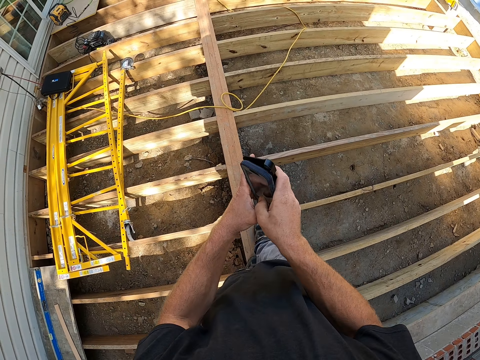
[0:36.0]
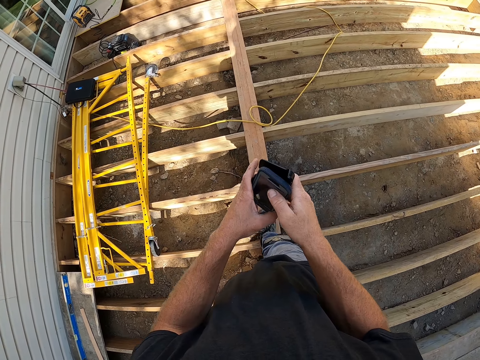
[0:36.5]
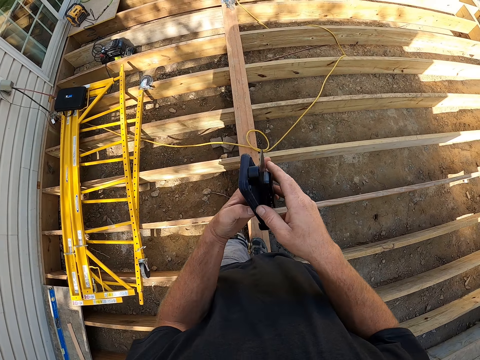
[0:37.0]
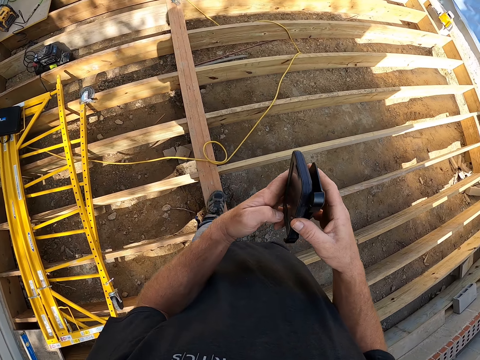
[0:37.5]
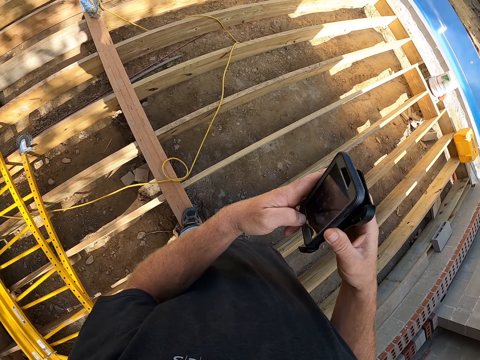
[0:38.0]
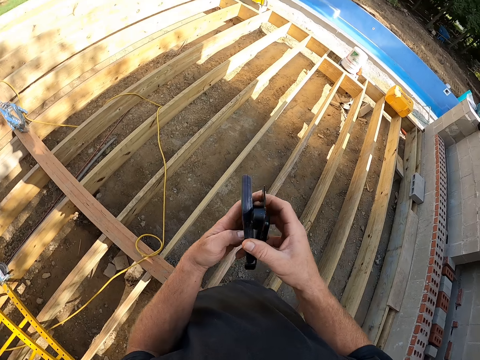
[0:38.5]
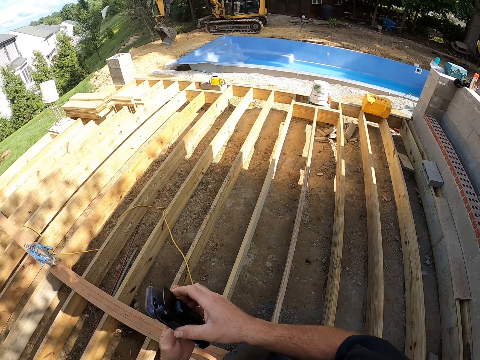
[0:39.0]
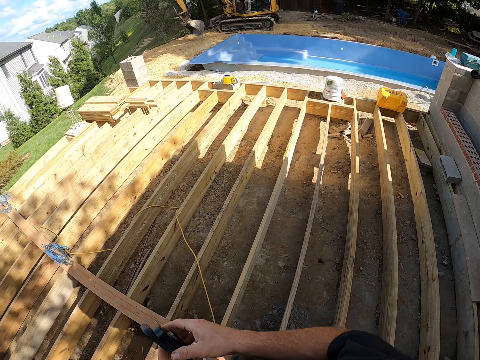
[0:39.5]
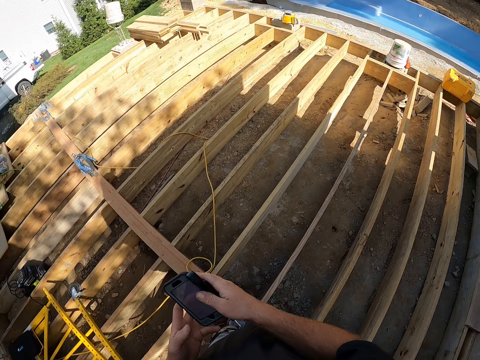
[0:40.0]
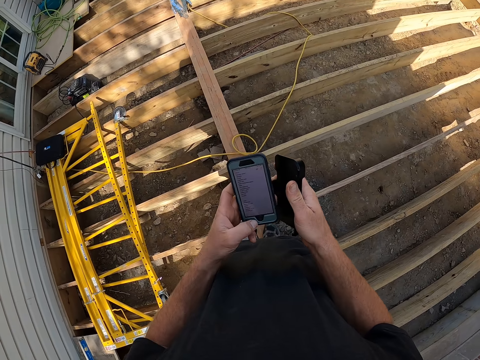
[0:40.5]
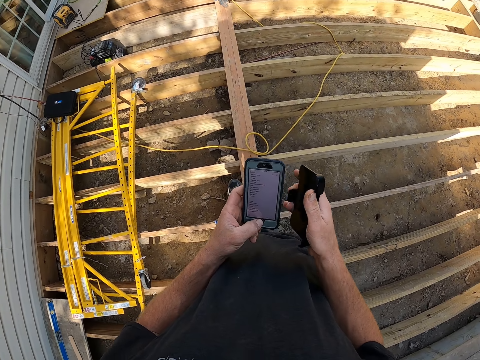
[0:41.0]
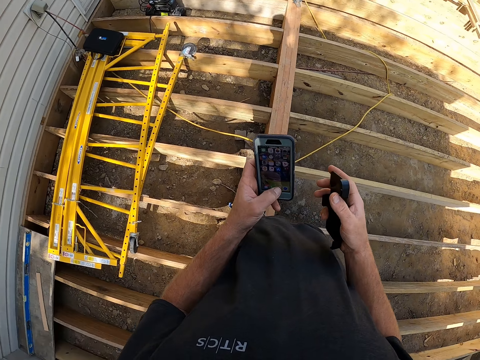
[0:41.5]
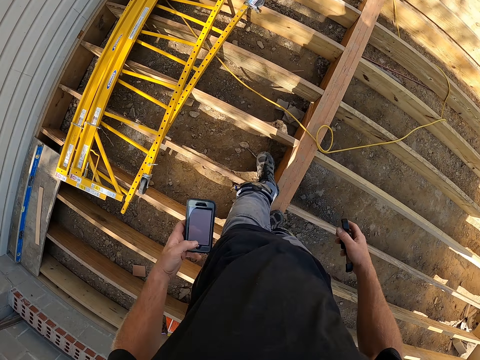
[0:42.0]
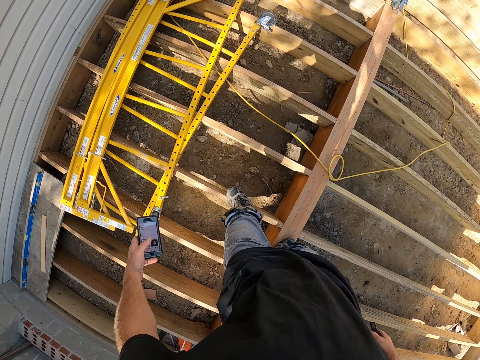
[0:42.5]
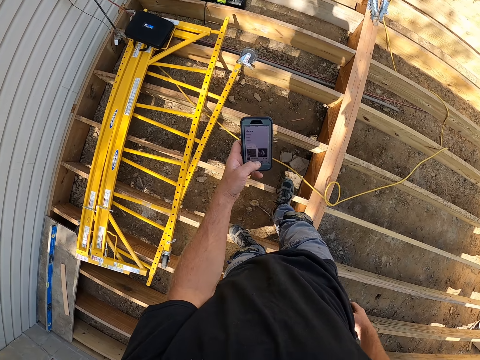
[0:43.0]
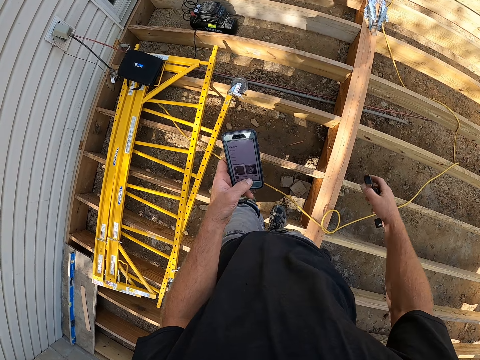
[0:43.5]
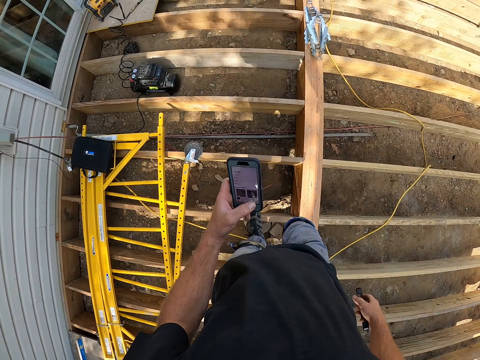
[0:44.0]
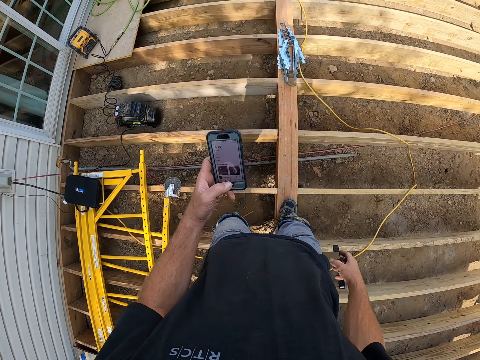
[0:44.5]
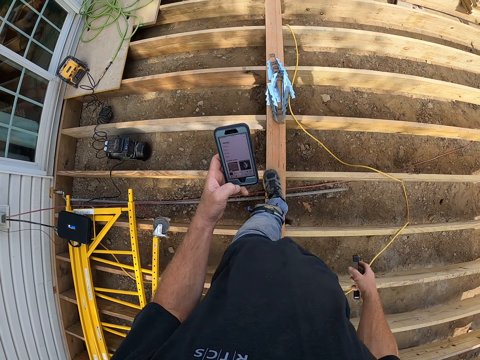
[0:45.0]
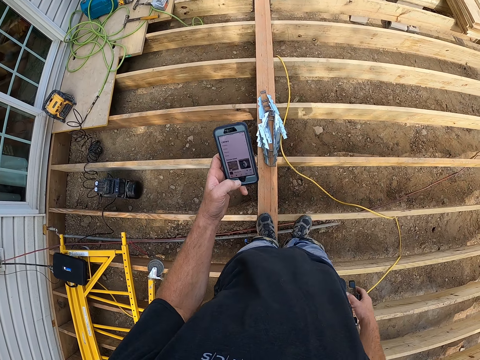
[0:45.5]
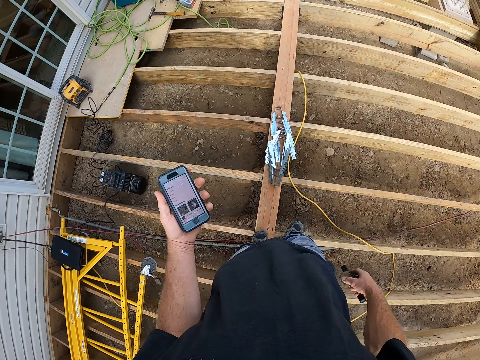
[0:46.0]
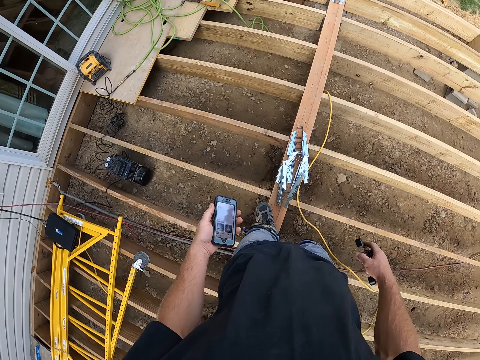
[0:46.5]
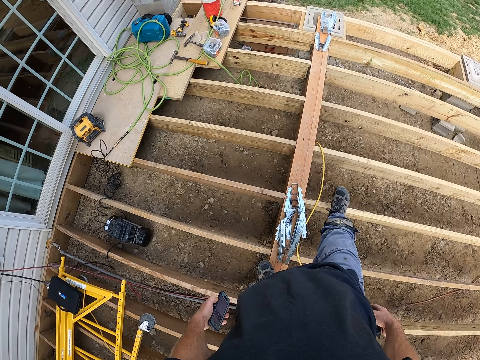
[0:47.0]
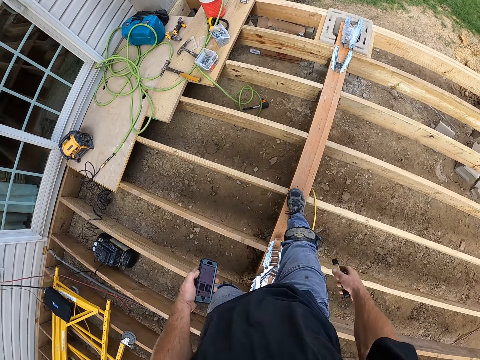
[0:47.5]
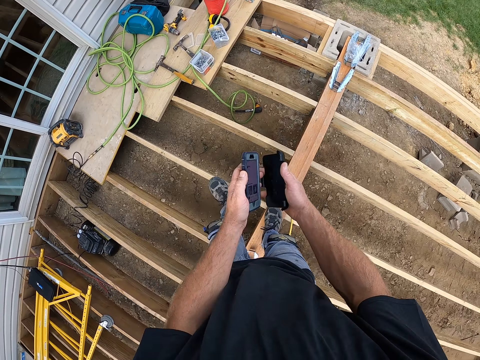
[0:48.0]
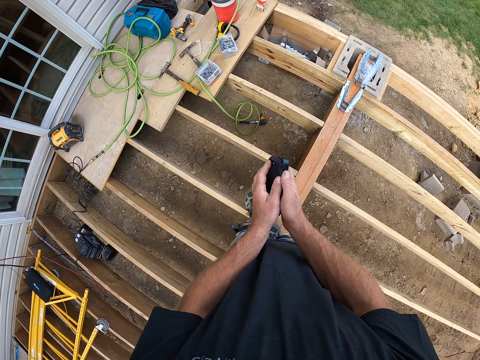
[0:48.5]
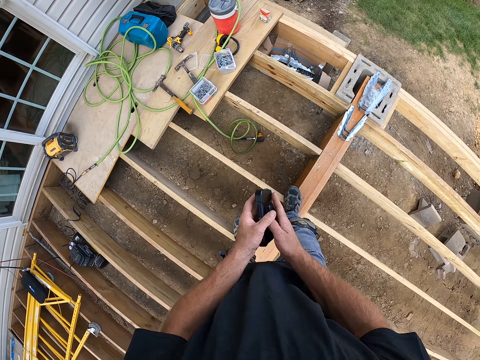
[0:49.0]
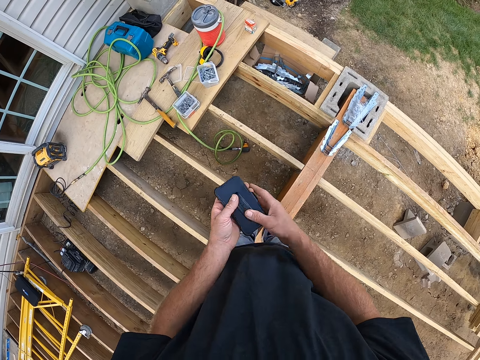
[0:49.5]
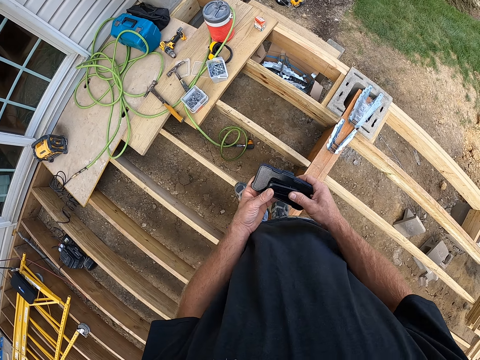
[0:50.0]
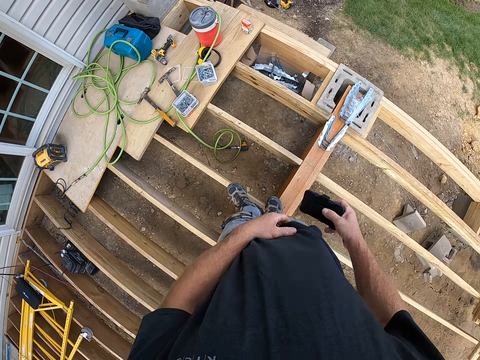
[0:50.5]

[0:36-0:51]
The camera wearer removes the phone case cover. They look around. They operate the phone. They walk around the compound. They fix the phone case on the phone. They hold the camera.

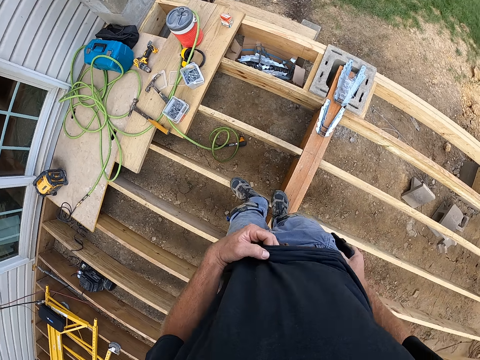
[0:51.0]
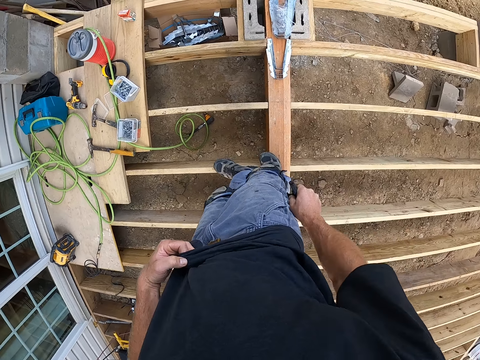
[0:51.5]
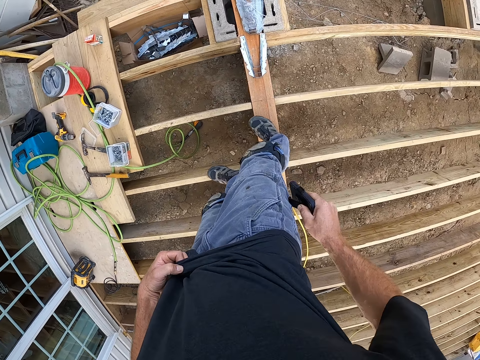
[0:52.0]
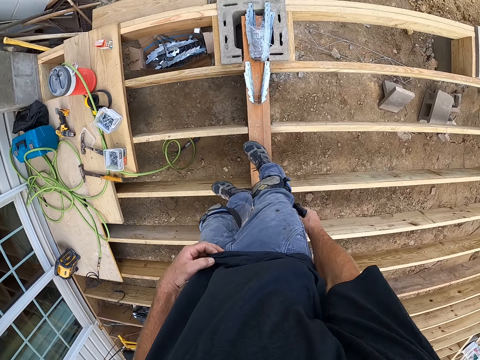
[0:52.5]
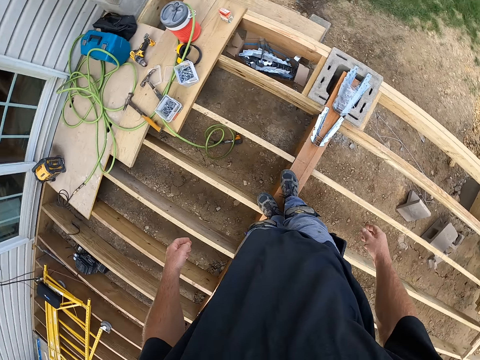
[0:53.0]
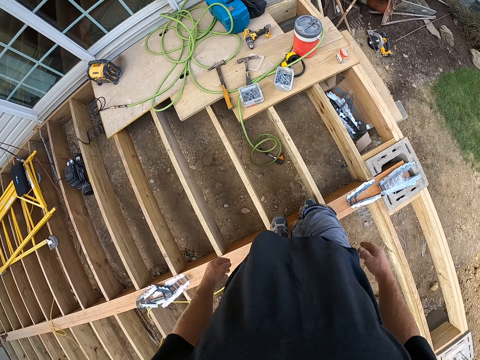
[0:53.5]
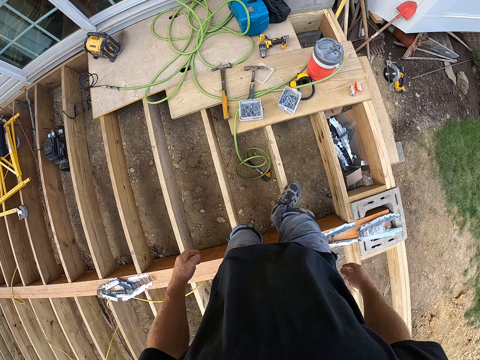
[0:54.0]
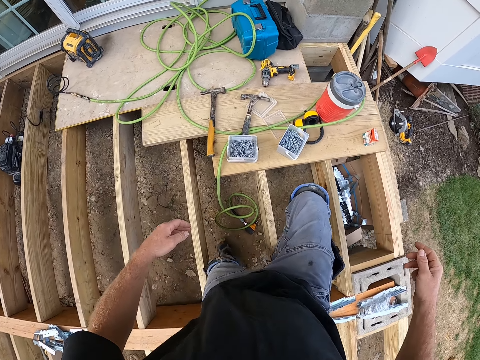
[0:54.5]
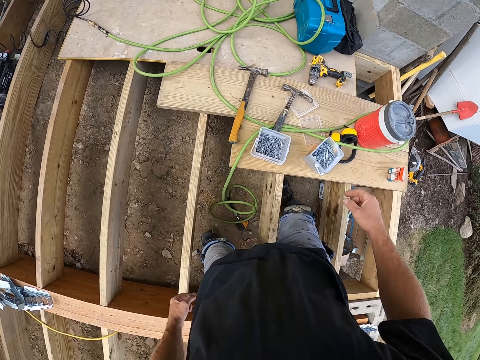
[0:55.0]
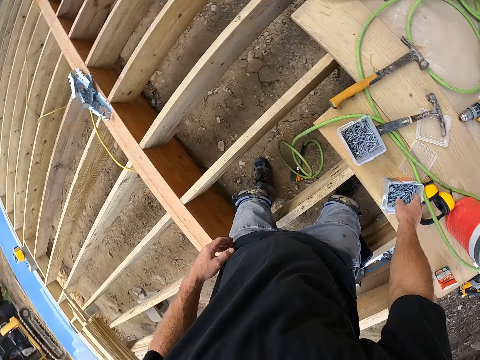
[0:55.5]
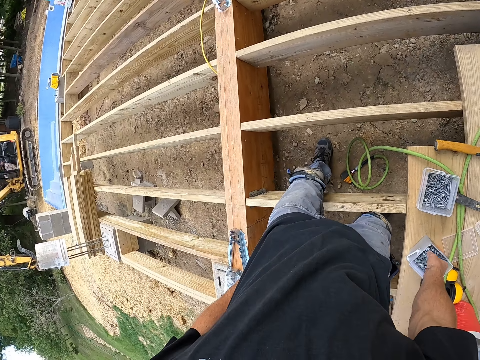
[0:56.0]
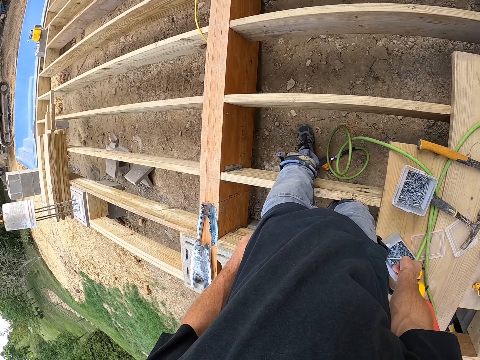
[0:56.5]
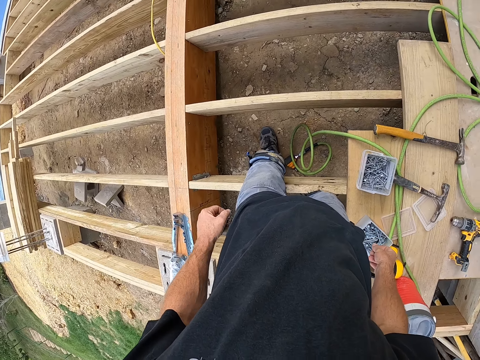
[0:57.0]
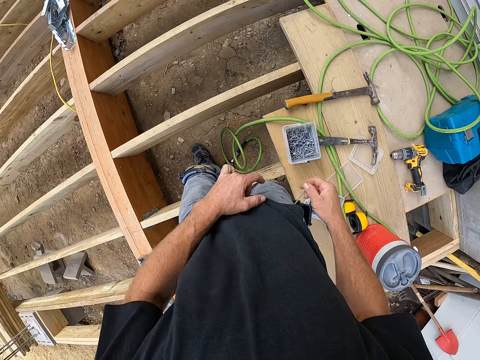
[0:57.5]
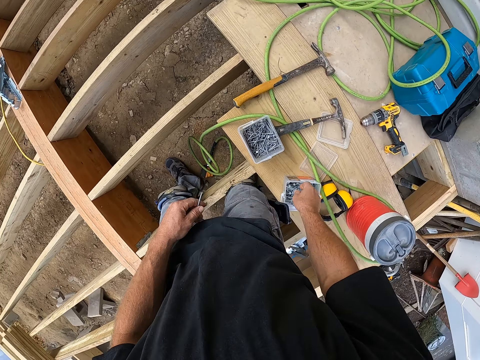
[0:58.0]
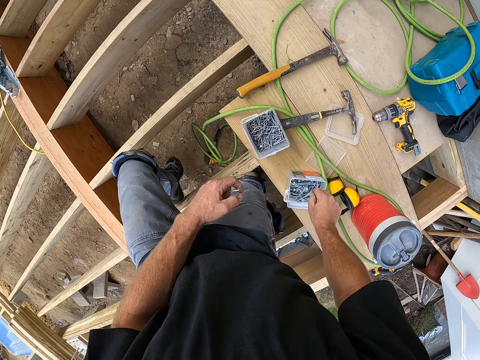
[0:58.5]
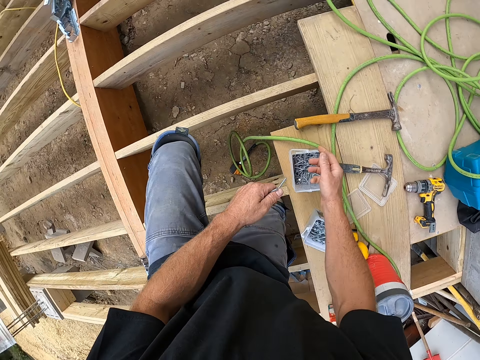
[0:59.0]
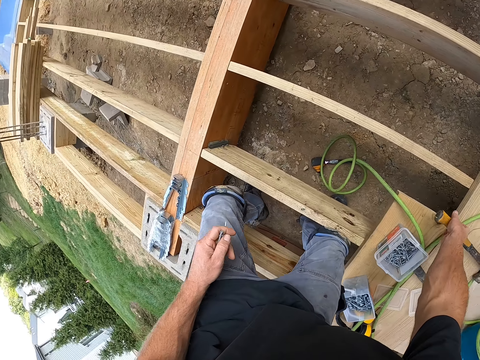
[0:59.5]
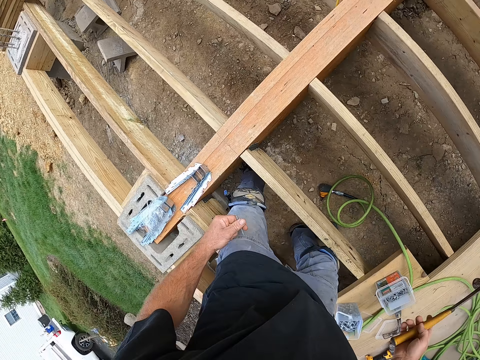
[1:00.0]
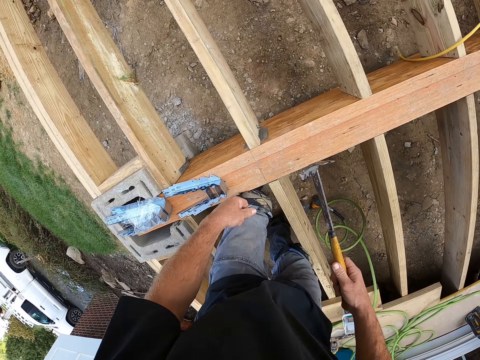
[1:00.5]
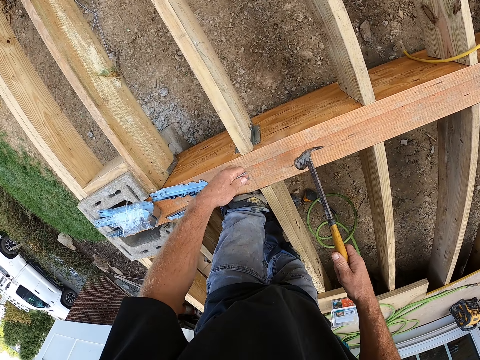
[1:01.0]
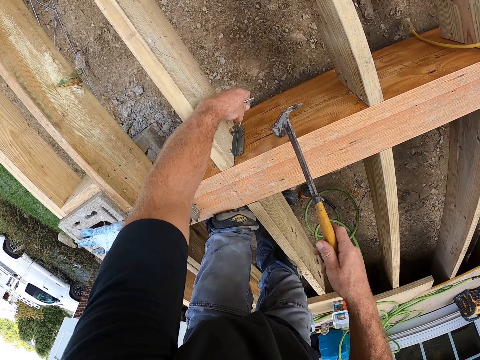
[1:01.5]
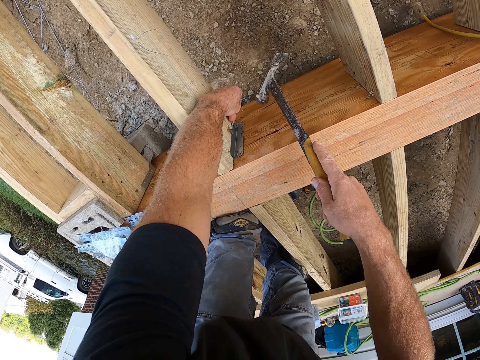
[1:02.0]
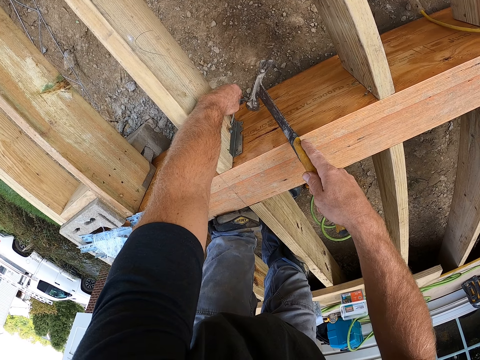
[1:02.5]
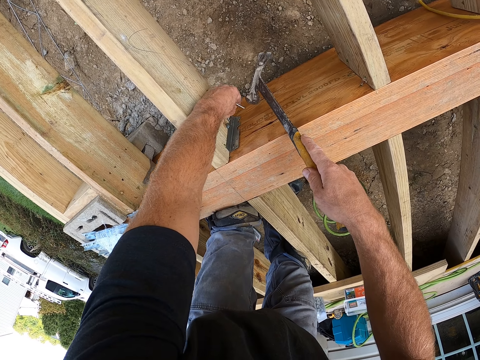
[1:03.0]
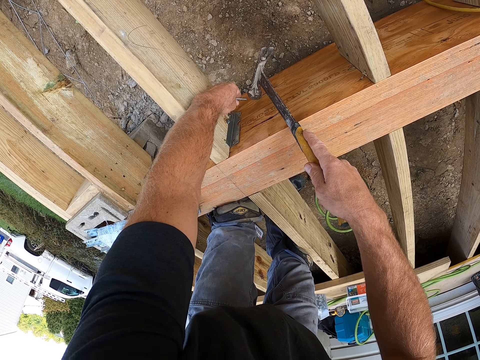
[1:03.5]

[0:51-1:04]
The camera wearer puts the phone in his pocket. He walks around the compound. He steps down. He takes the nails. He takes the hammer. He hammers the nail.
